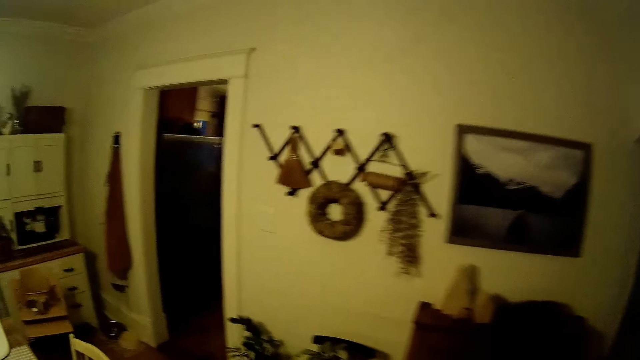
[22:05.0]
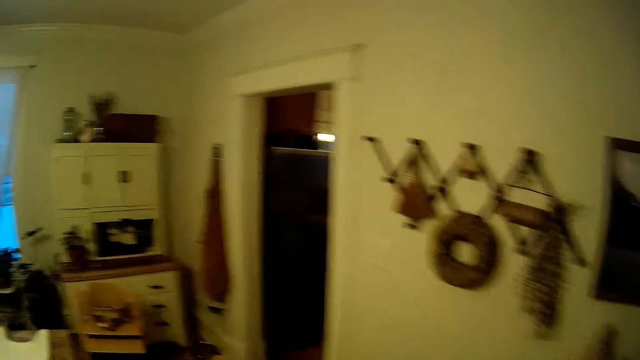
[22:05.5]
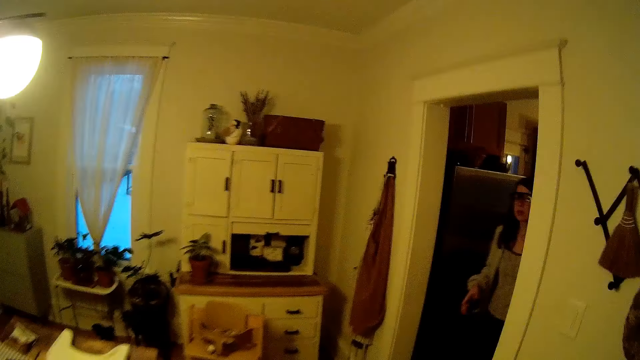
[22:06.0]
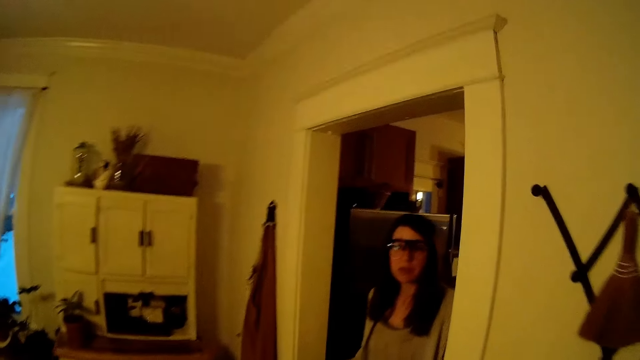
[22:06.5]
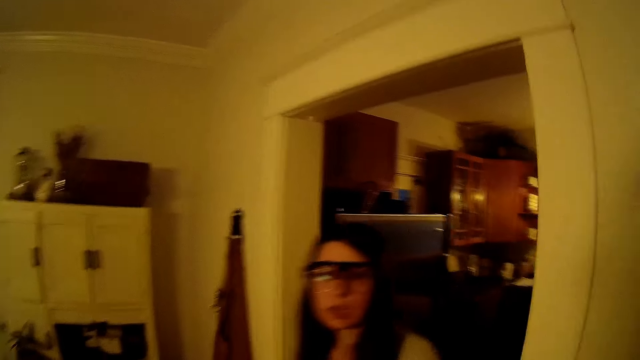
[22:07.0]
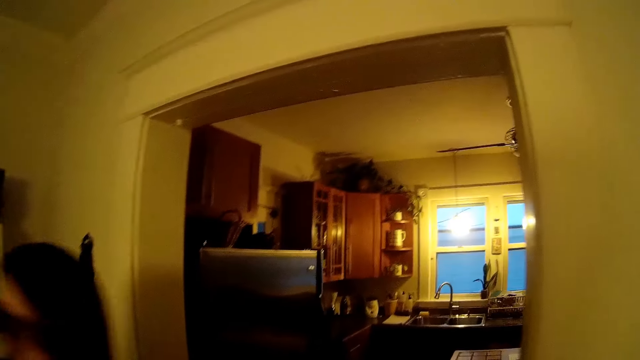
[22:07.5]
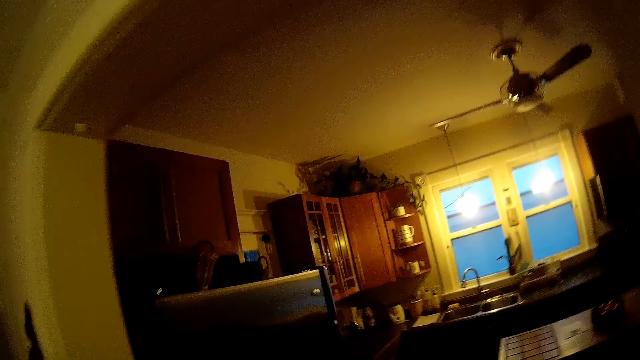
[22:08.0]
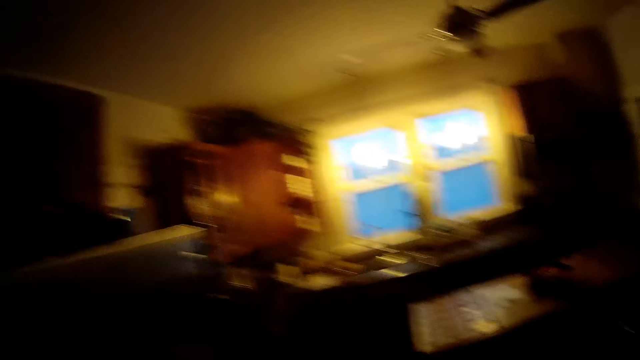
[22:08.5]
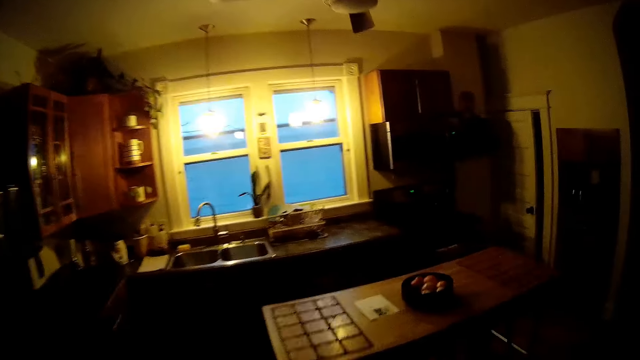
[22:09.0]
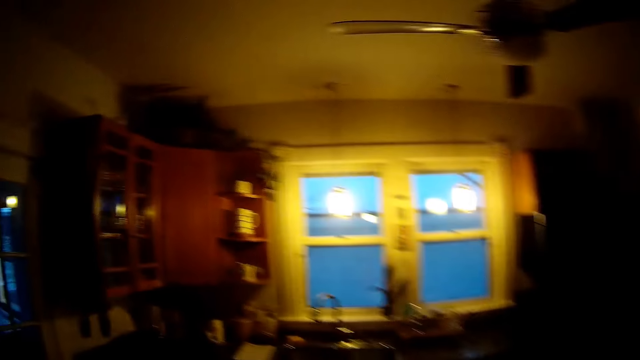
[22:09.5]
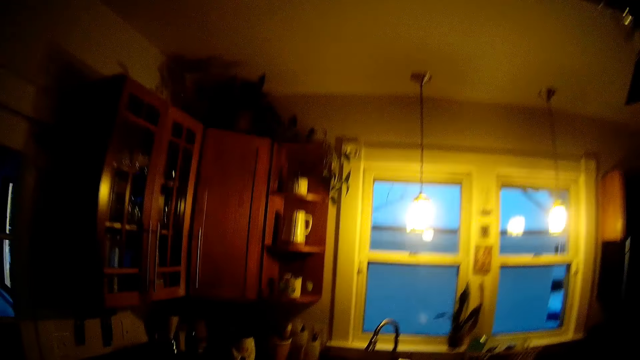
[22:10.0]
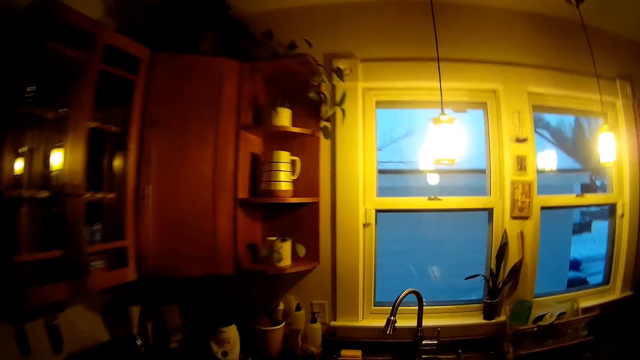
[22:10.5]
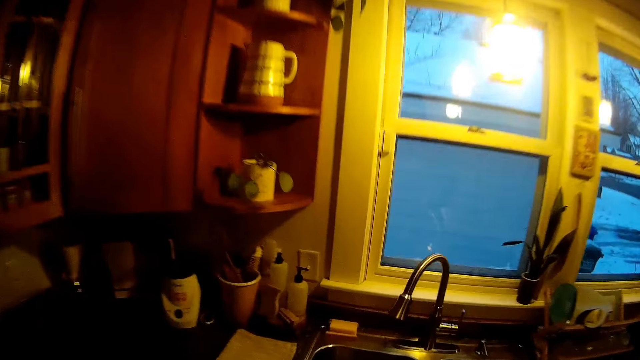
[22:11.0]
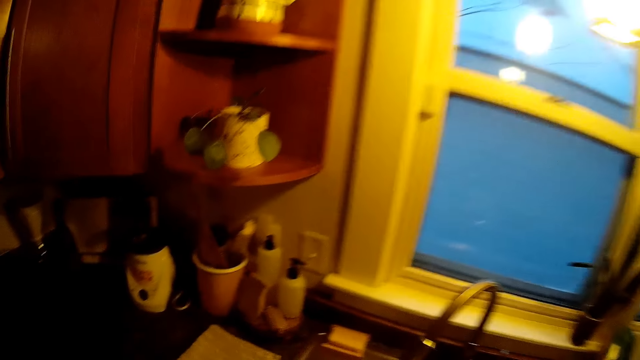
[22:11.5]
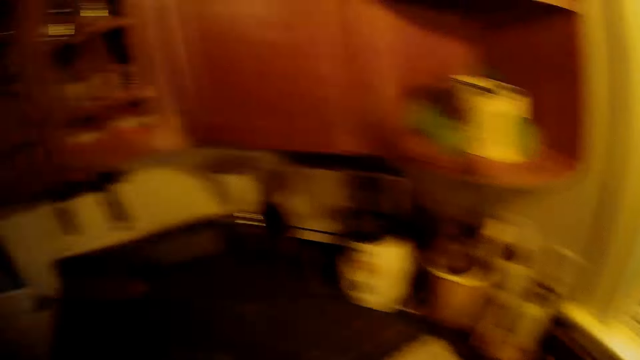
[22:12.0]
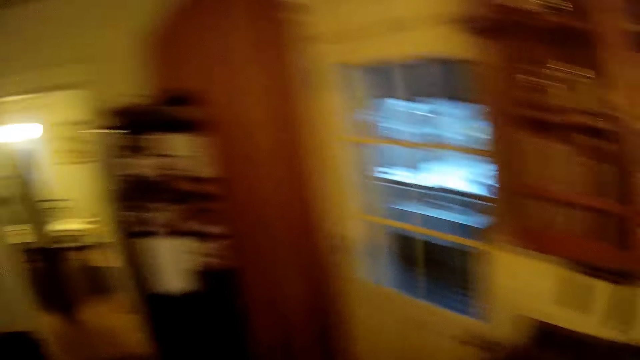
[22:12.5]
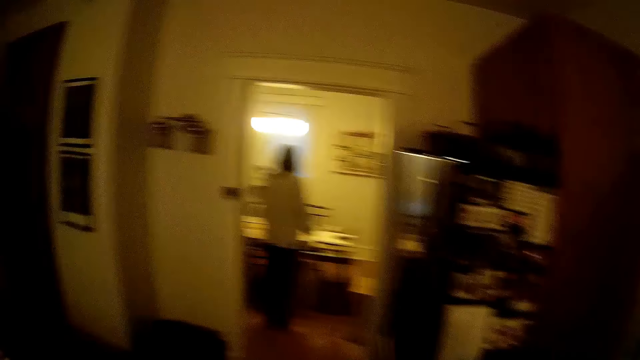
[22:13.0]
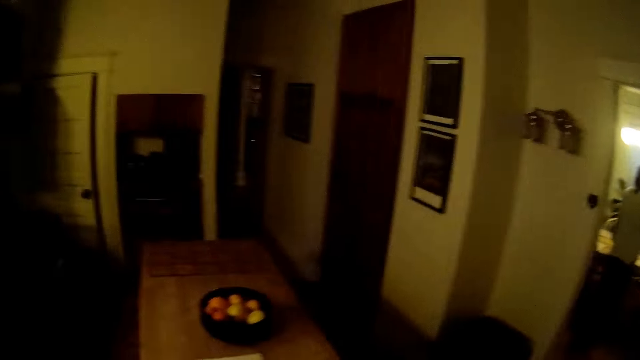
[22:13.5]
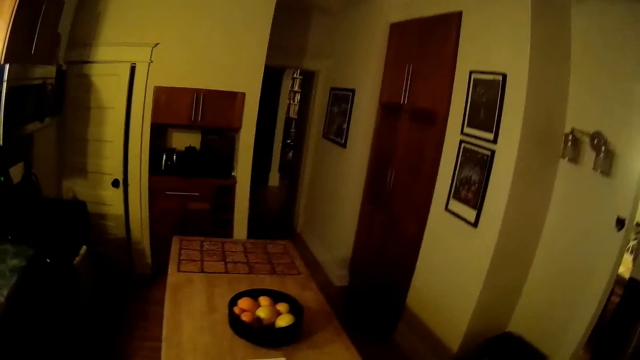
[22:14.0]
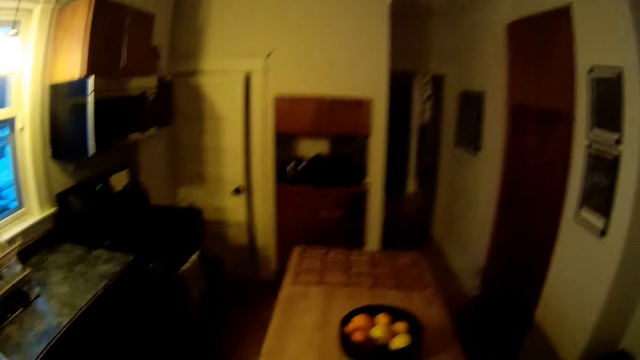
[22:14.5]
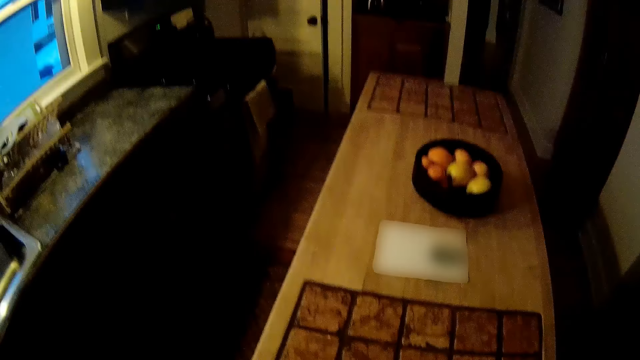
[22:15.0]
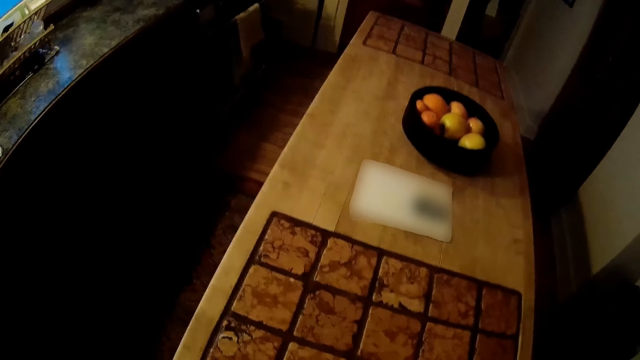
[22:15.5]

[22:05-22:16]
The woman walks to the dining room past the camera wearer. The woman talks to the camera wearer. The camera wearer walks on the floor. They turn around in the kitchen. They look around the room.

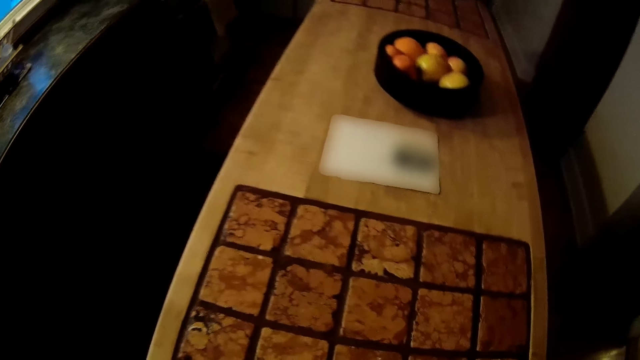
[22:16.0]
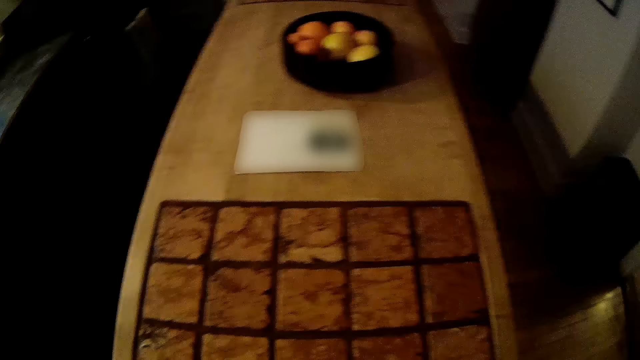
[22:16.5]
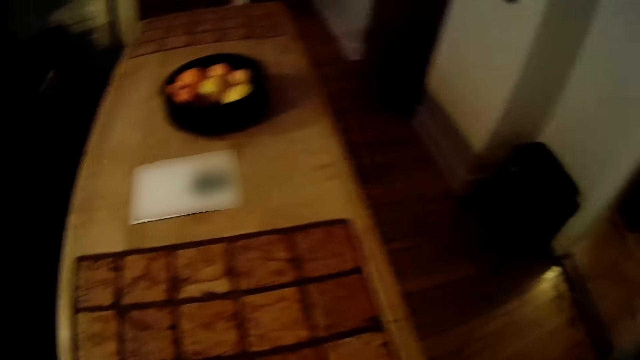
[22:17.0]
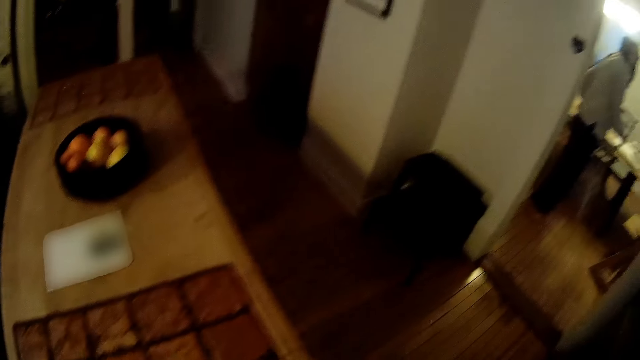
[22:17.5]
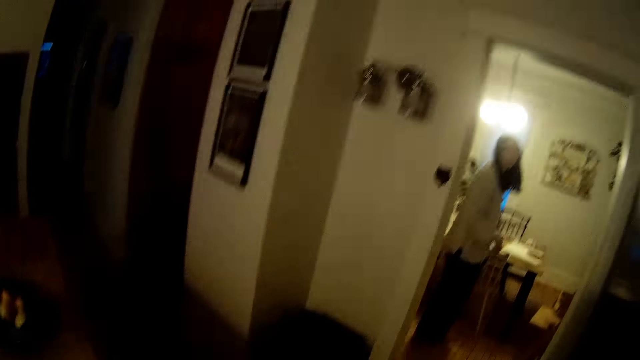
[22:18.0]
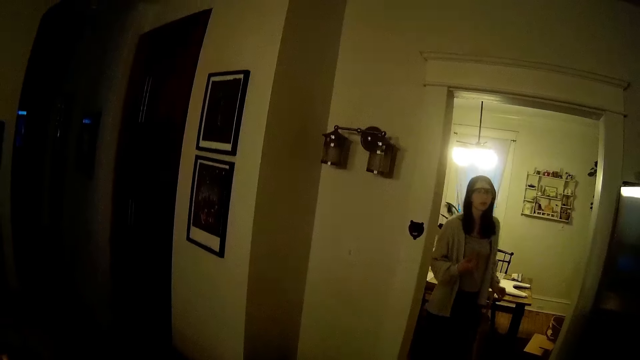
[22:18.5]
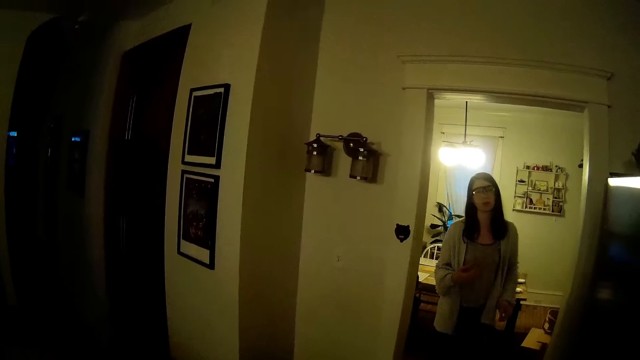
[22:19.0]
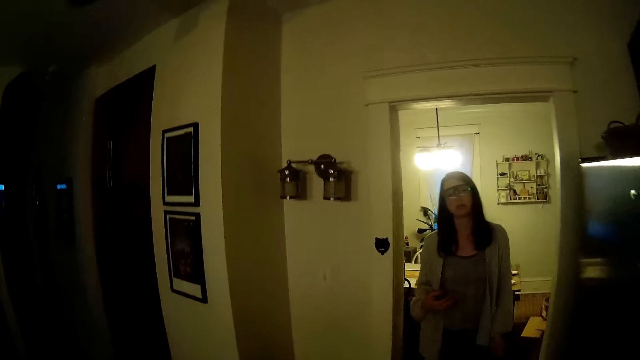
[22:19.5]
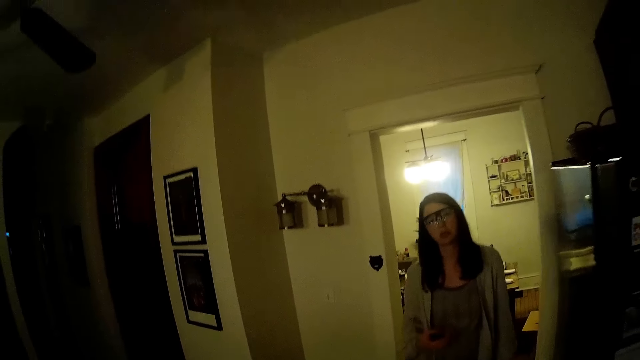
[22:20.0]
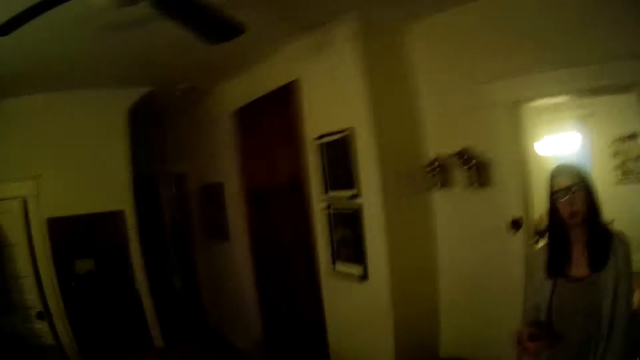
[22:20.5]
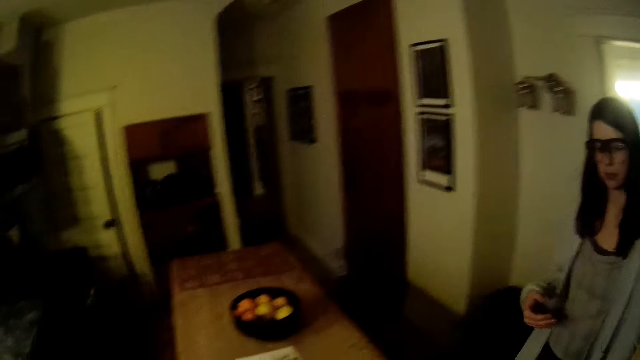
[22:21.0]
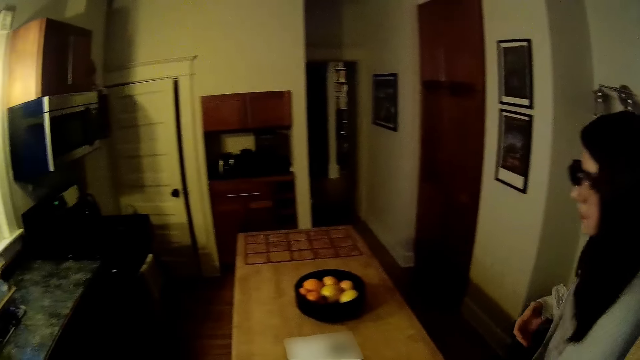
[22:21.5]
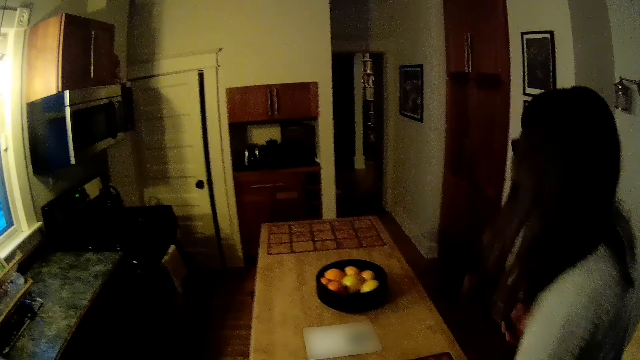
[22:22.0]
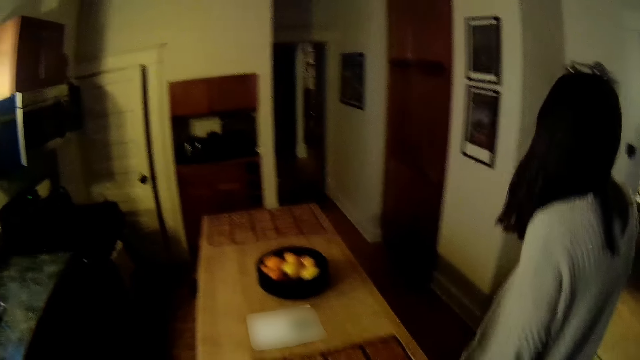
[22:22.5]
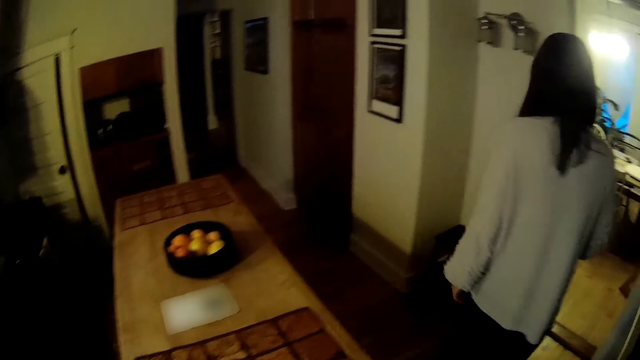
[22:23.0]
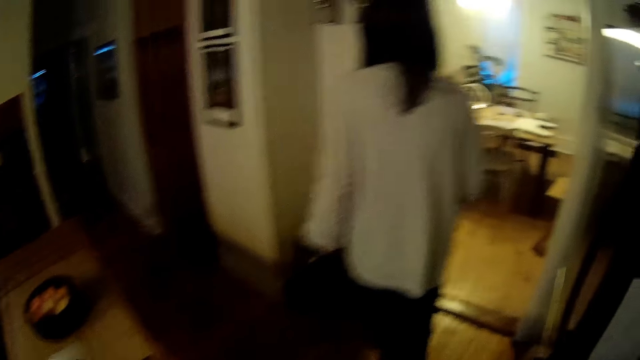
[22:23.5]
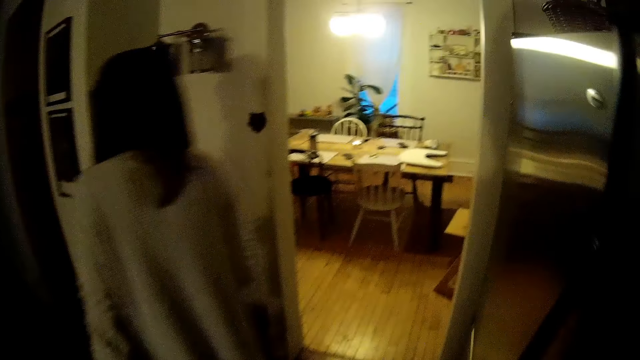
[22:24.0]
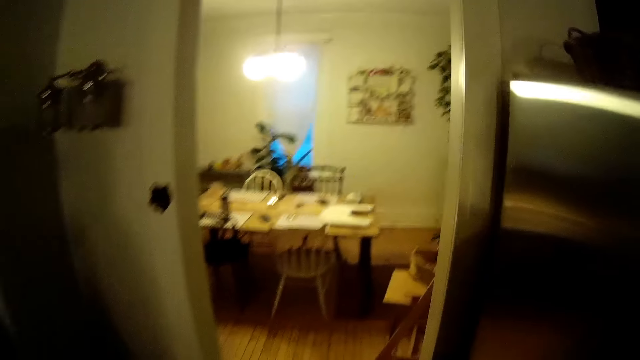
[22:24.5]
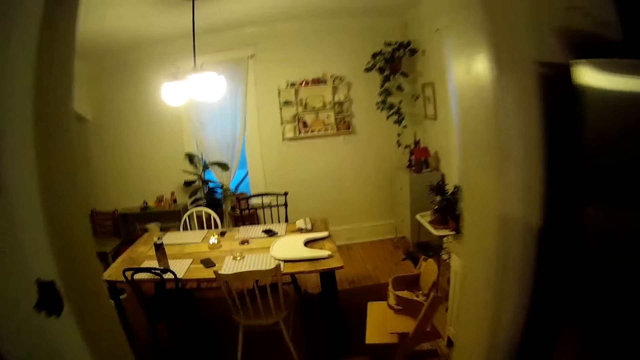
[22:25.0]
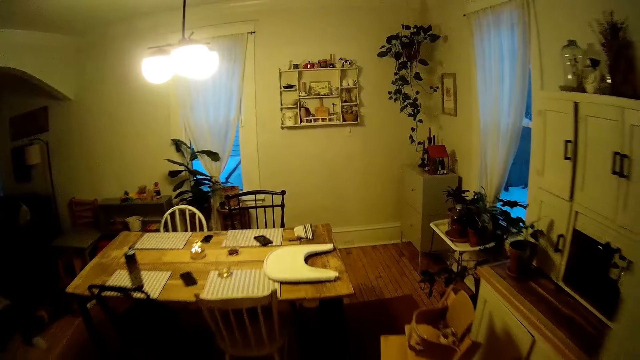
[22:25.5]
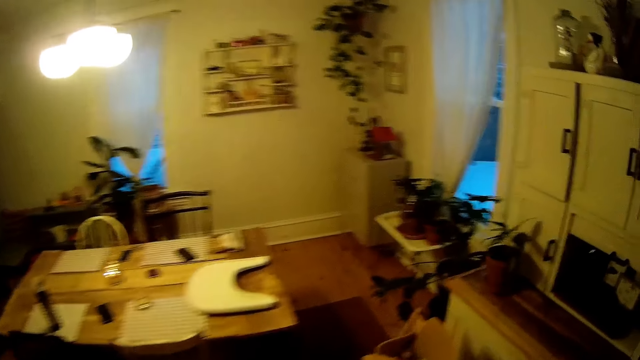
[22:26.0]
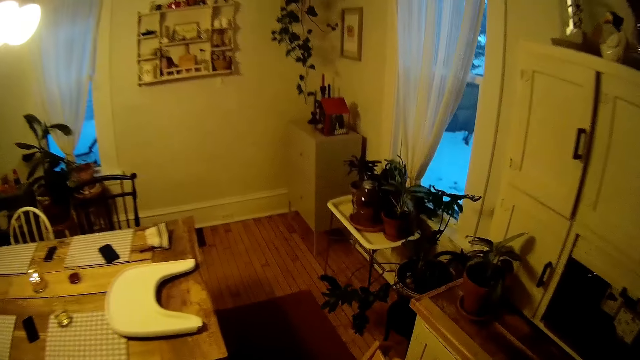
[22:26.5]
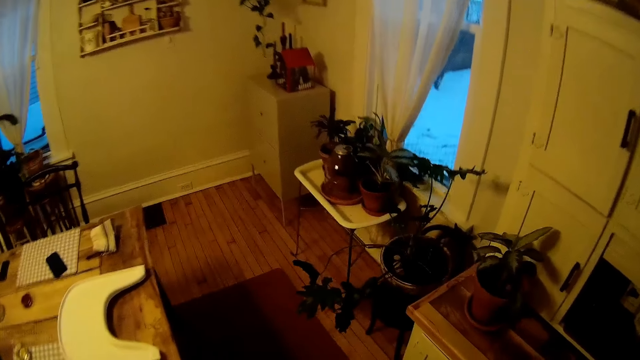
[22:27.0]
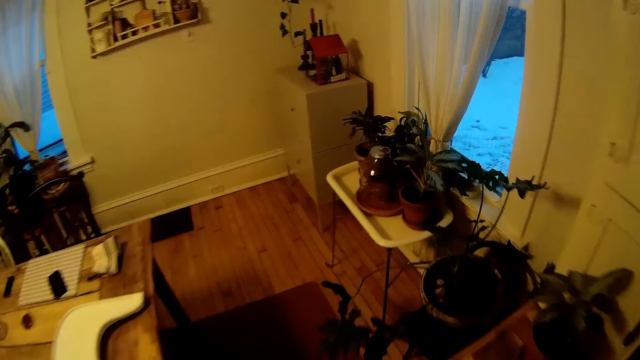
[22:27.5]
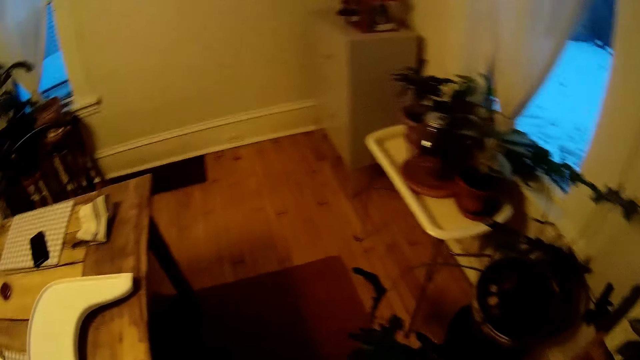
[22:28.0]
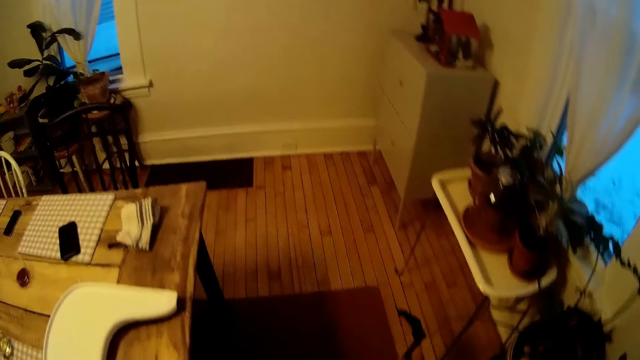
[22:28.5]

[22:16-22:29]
The woman walks into the kitchen towards the camera wearer from the dining room. The camera wearer walks into the dining room past the woman.
